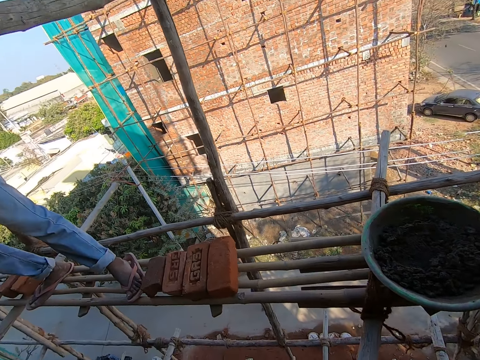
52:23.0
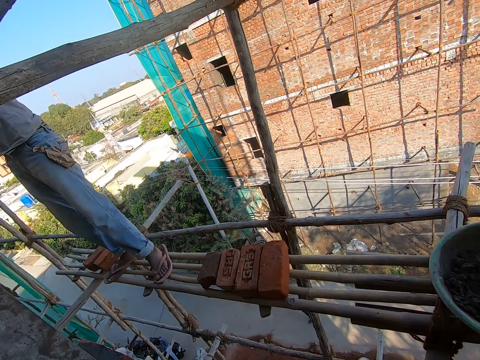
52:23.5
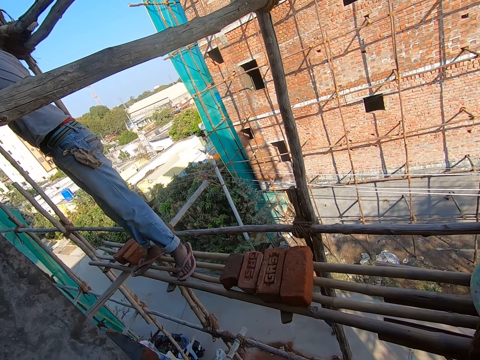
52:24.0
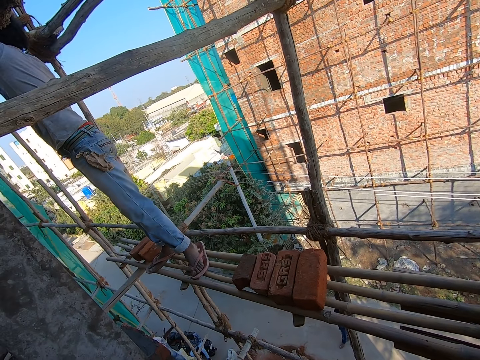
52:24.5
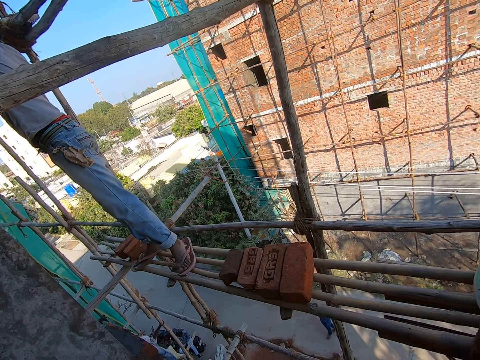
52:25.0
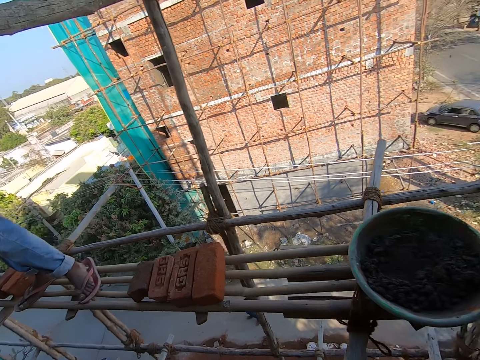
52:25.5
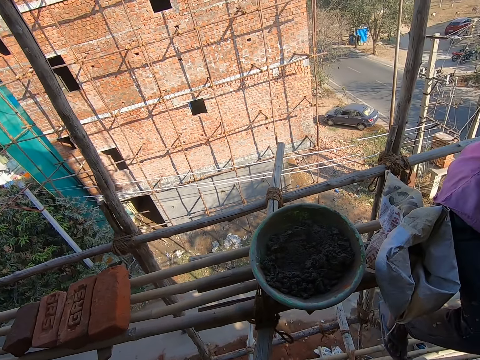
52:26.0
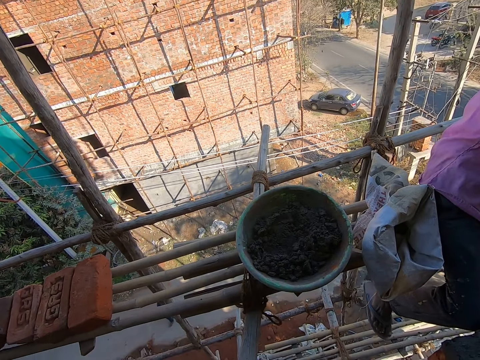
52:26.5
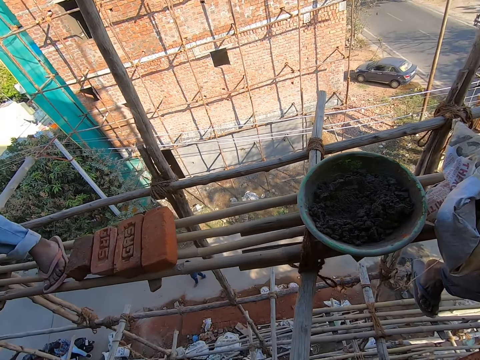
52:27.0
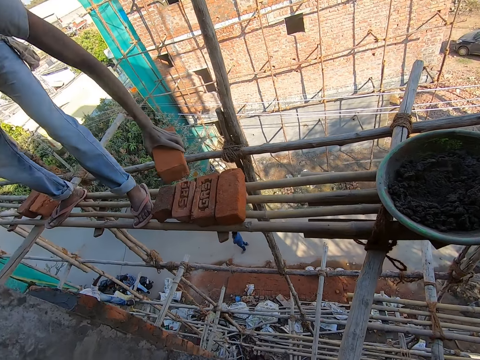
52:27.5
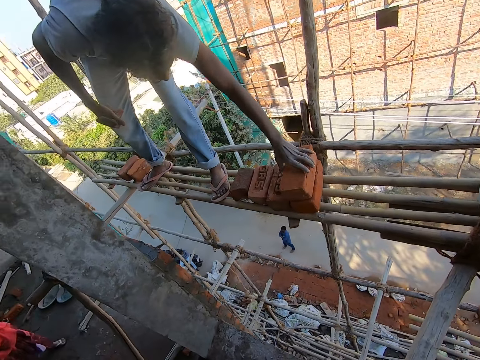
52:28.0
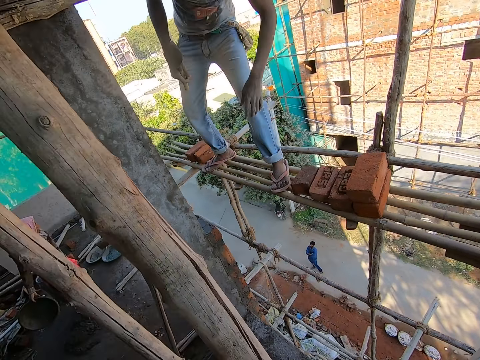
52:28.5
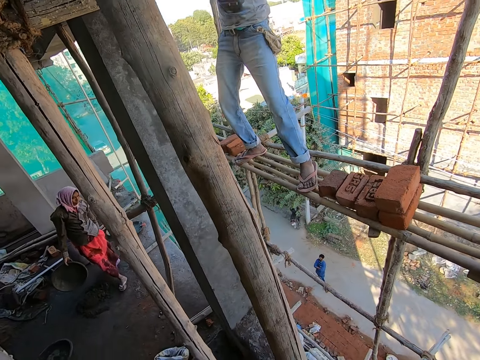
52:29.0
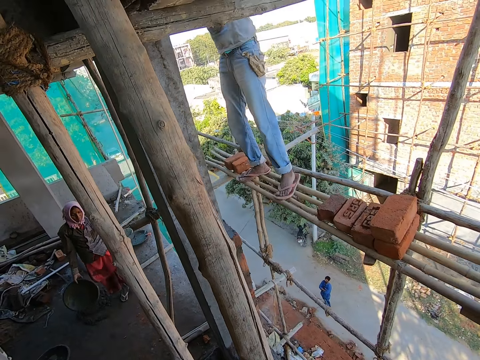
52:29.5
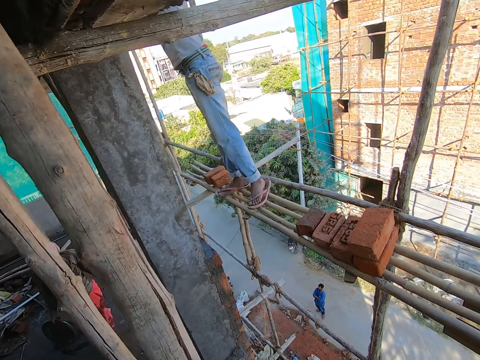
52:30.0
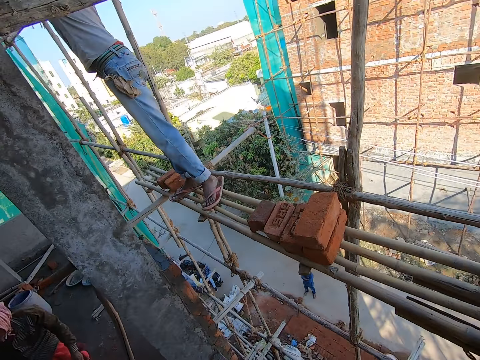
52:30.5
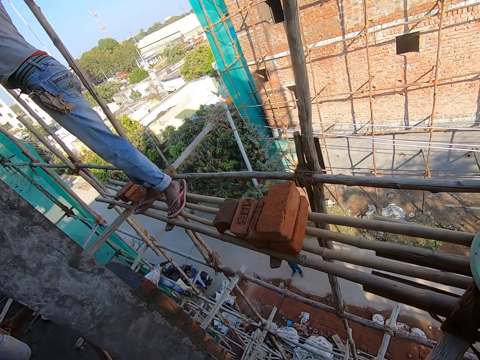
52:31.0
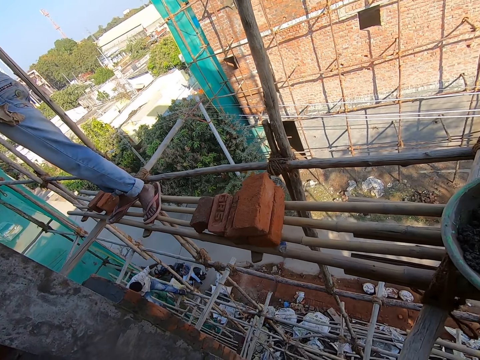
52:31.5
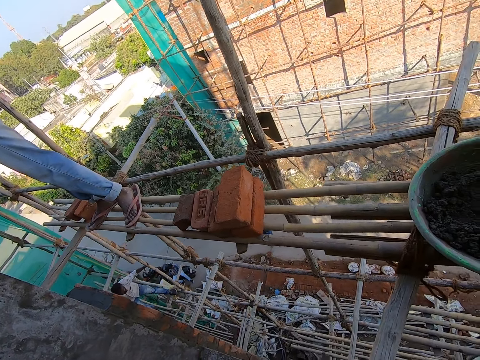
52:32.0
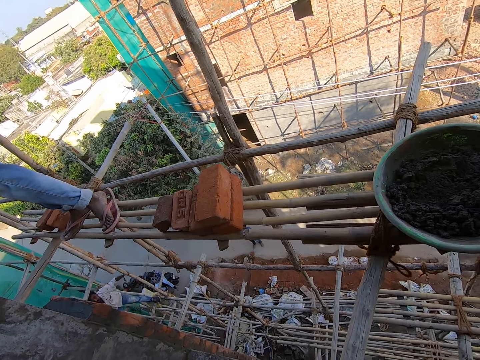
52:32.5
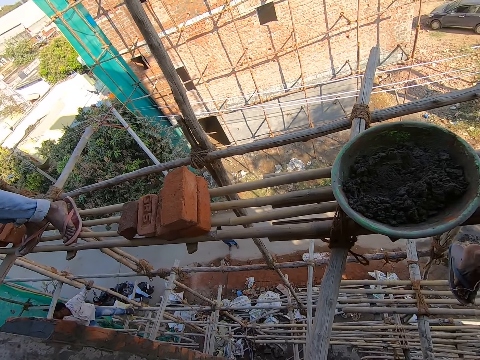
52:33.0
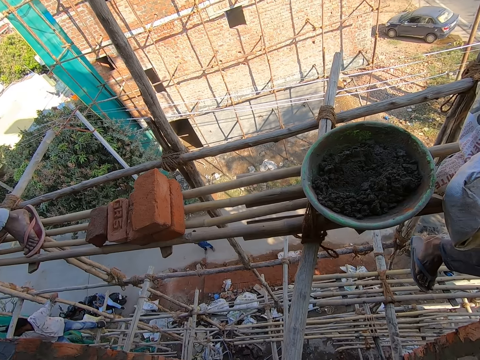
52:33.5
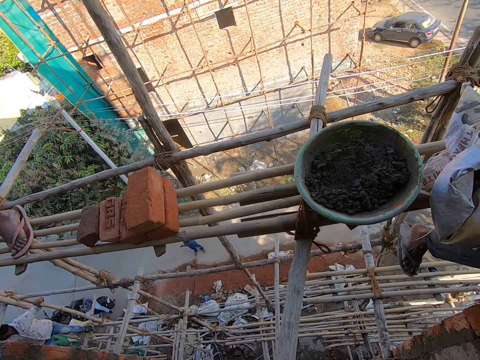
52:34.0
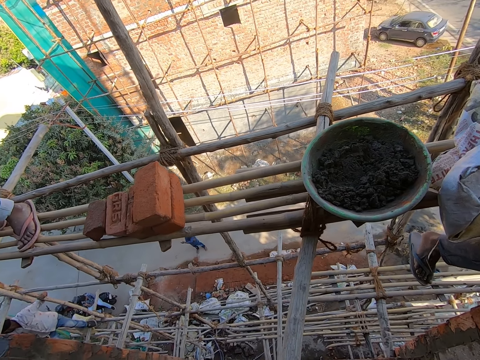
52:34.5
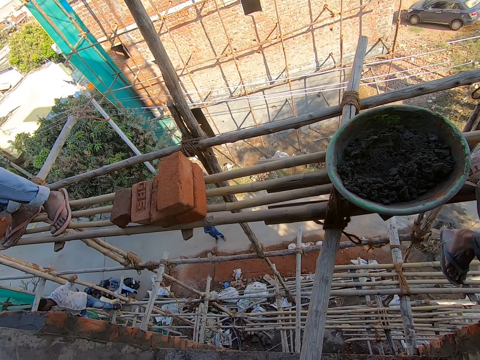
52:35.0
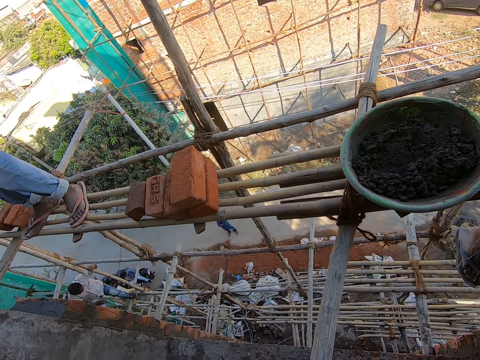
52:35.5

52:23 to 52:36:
The camera wearer turns around the area. They look around the building. A man drops a brick on a brick on the bamboo scaffold with his right hand.

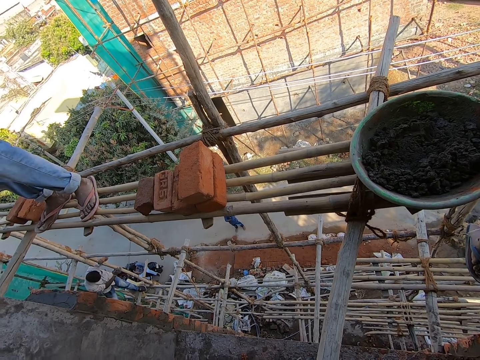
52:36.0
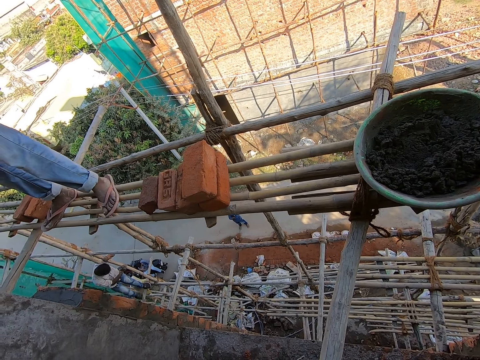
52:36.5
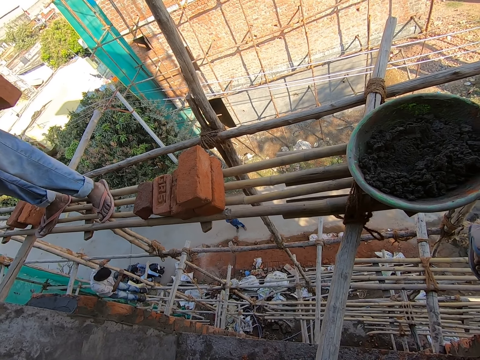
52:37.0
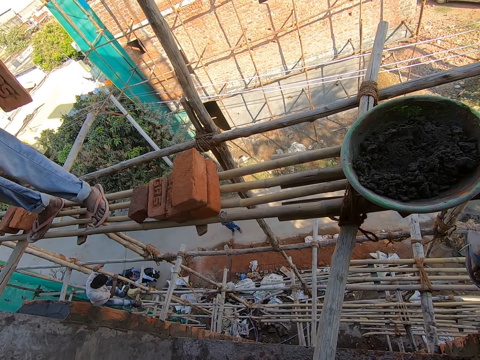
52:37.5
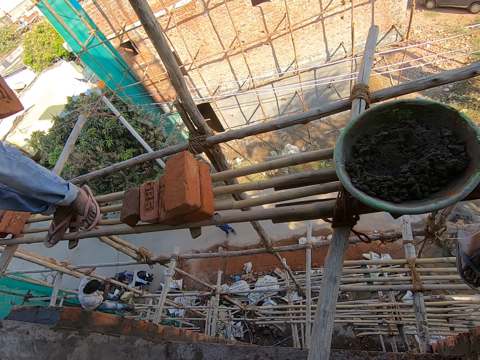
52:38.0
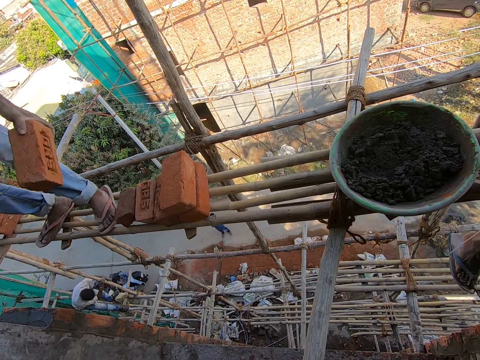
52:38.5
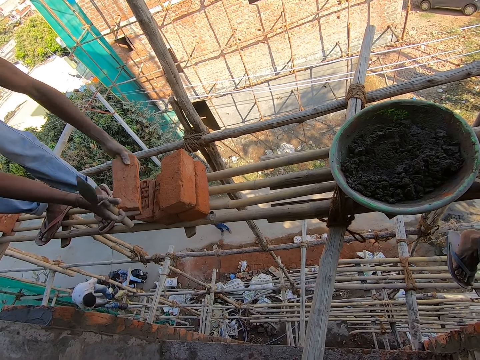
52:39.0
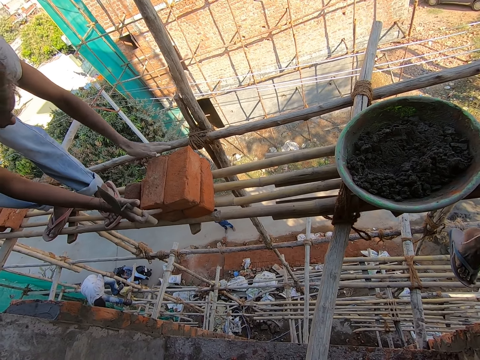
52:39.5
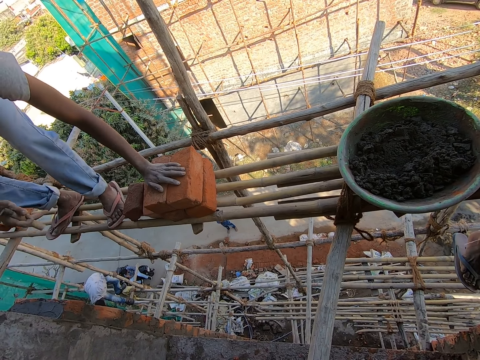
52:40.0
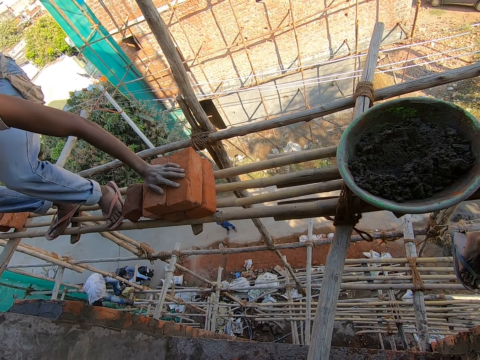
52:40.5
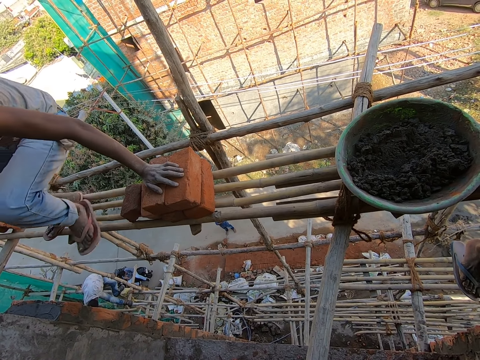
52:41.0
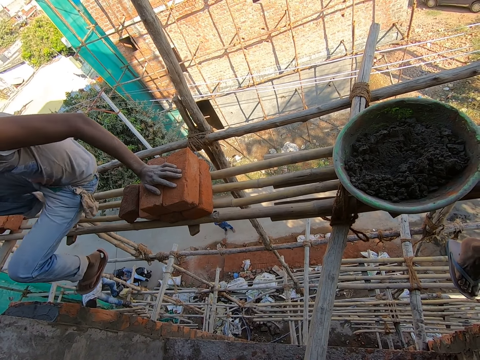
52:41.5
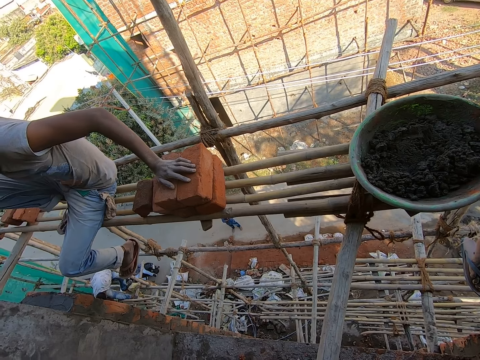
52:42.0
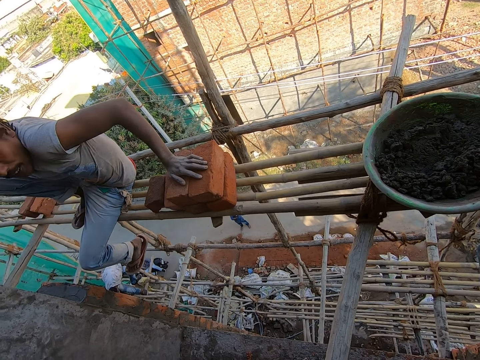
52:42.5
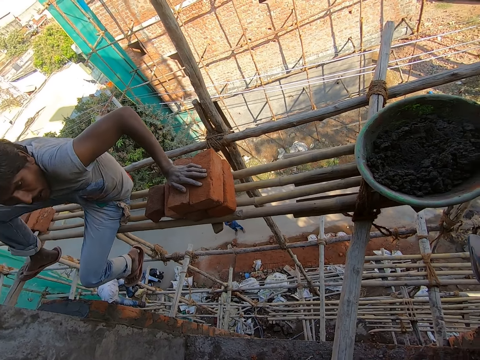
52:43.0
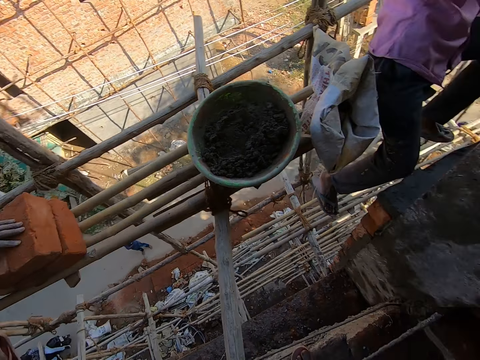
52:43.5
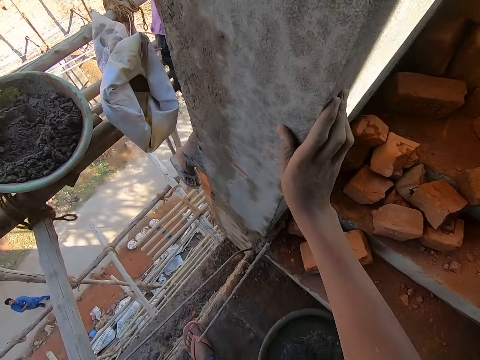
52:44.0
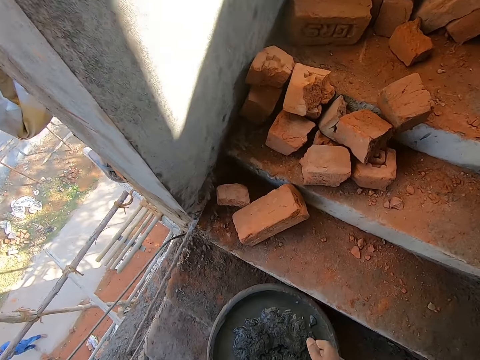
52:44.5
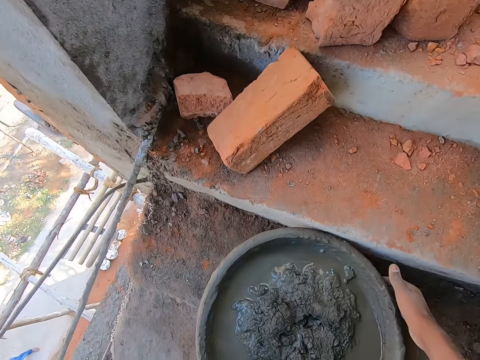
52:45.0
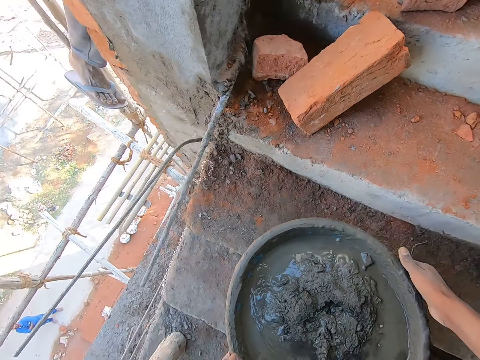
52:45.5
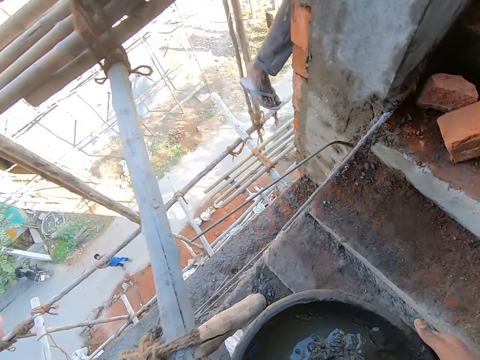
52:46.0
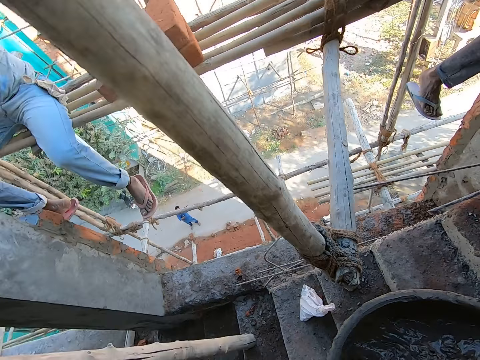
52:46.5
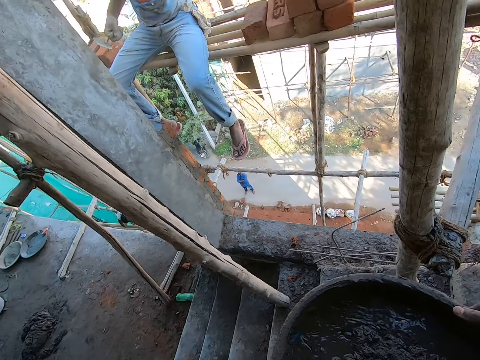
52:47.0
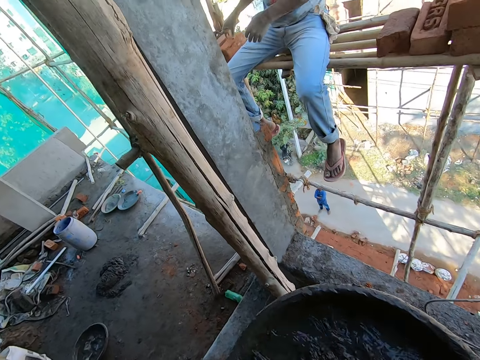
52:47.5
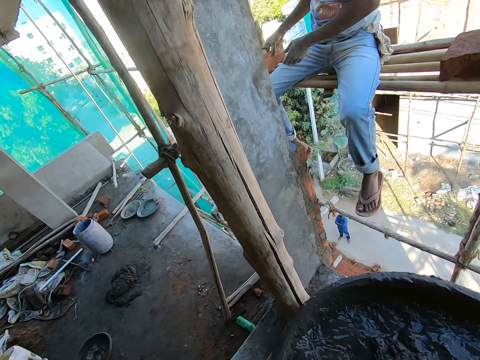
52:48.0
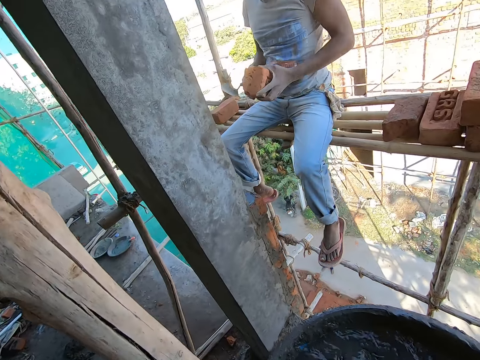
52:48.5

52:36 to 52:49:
A man drops a brick on a brick on the bamboo scaffold with his hands. The man interacts with the camera wearer. The camera wearer picks up the pan of concrete from the stairs with his hands. He walks on the stairs. The man arranges the bricks on the bamboo scaffold with his hands.
